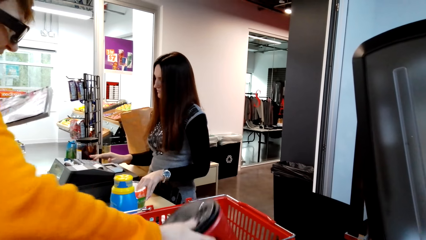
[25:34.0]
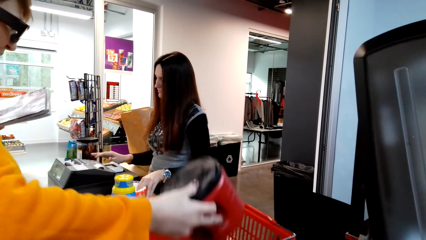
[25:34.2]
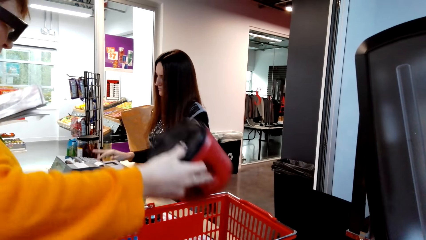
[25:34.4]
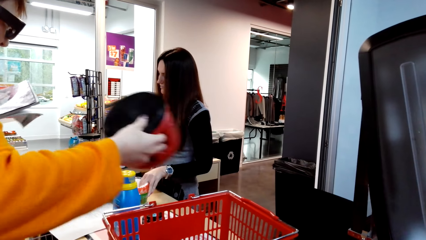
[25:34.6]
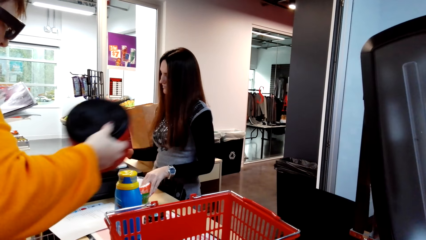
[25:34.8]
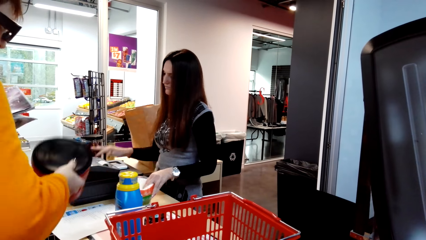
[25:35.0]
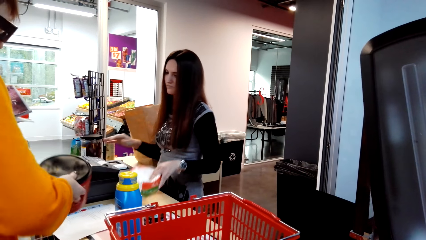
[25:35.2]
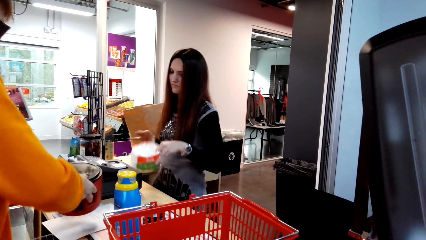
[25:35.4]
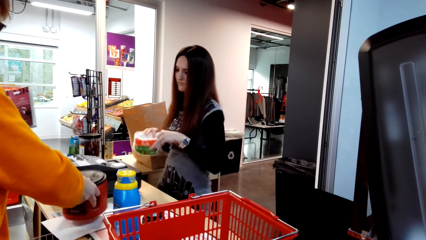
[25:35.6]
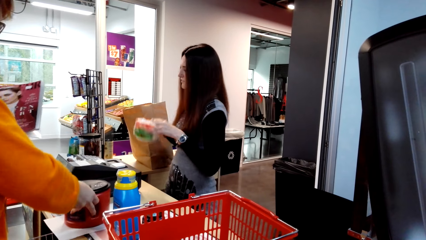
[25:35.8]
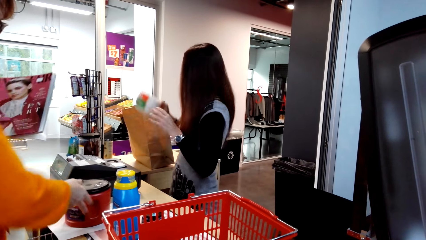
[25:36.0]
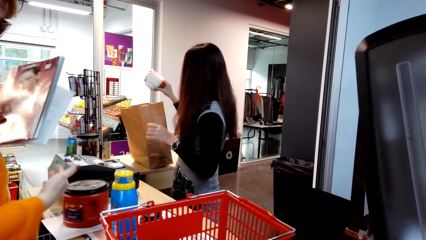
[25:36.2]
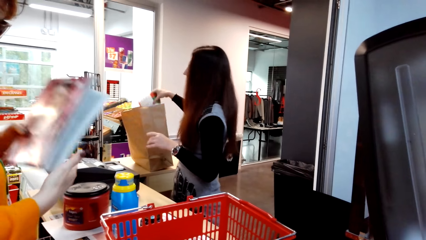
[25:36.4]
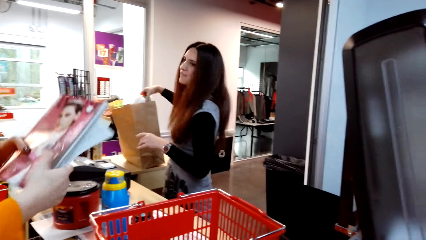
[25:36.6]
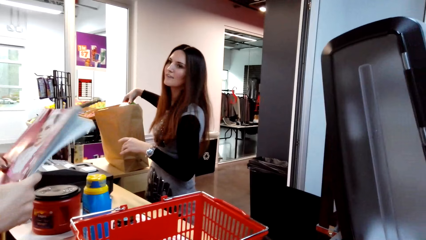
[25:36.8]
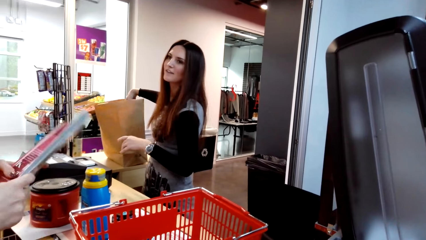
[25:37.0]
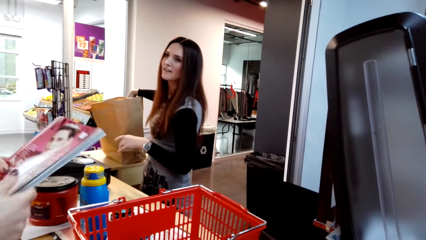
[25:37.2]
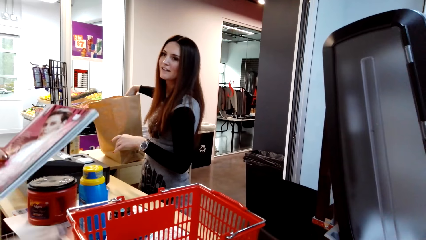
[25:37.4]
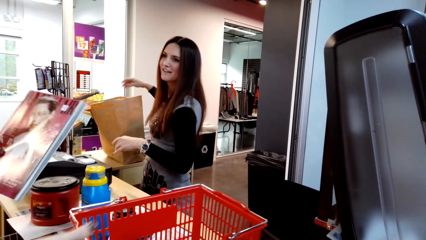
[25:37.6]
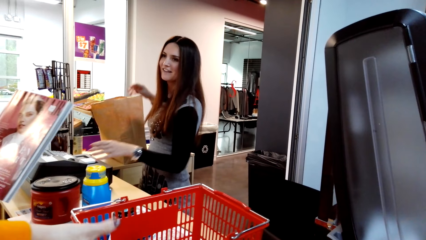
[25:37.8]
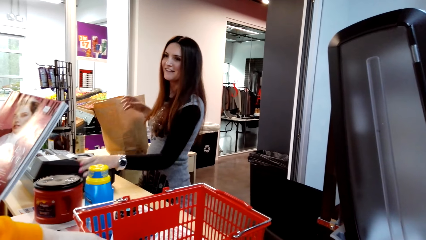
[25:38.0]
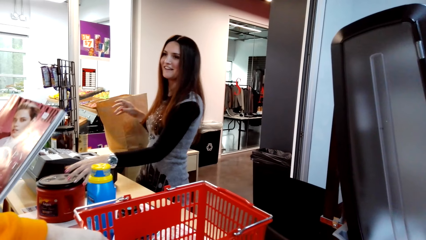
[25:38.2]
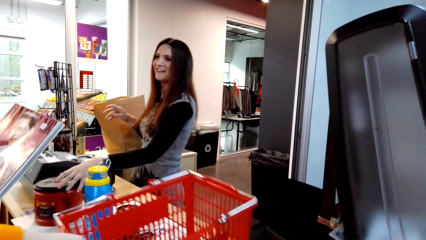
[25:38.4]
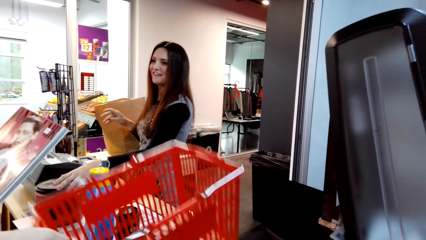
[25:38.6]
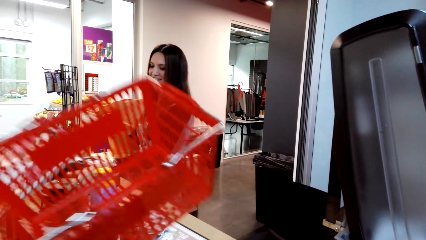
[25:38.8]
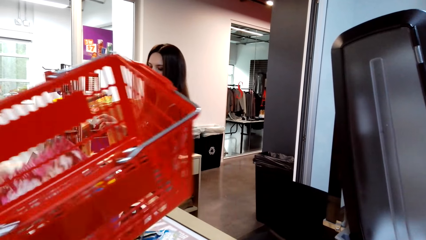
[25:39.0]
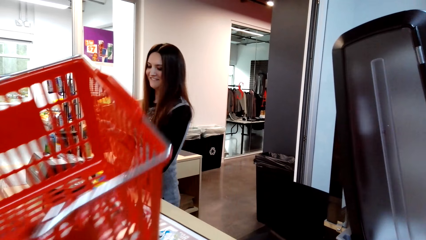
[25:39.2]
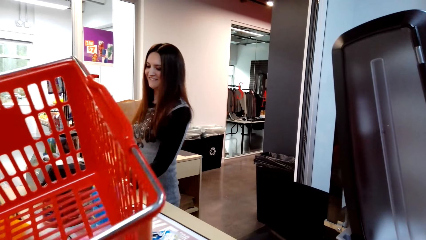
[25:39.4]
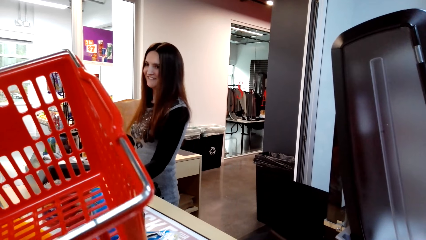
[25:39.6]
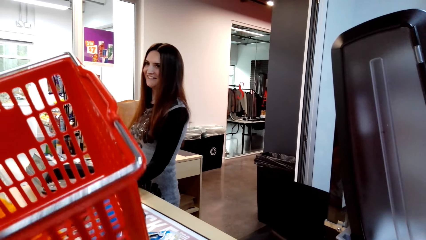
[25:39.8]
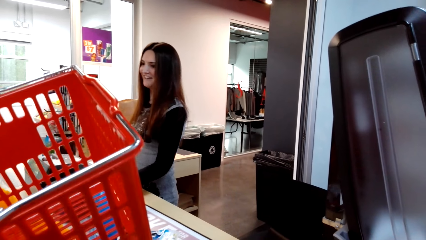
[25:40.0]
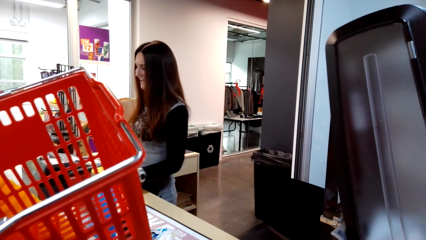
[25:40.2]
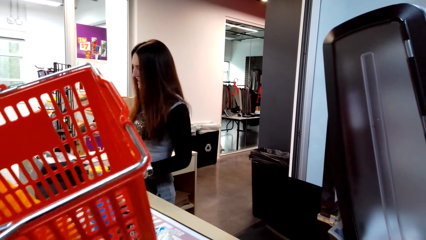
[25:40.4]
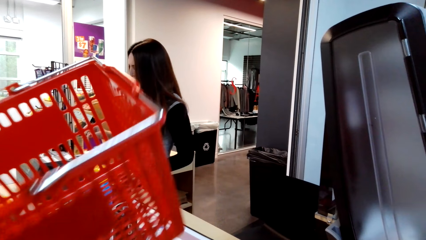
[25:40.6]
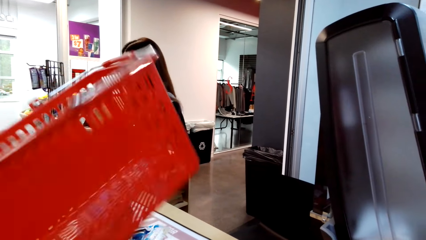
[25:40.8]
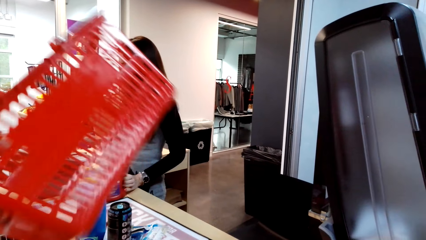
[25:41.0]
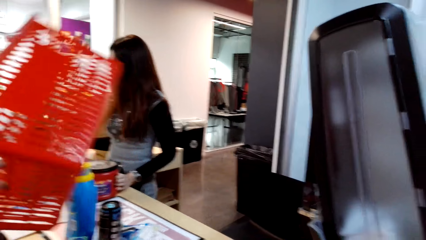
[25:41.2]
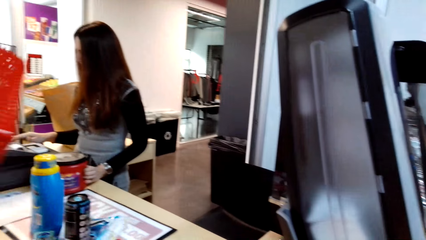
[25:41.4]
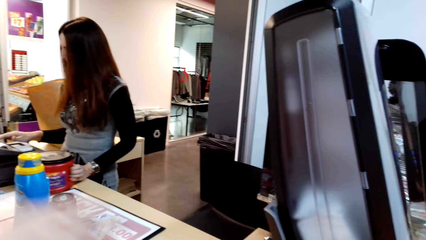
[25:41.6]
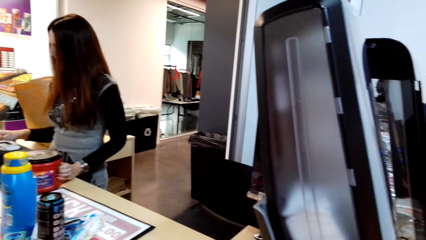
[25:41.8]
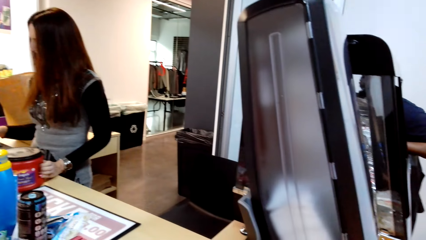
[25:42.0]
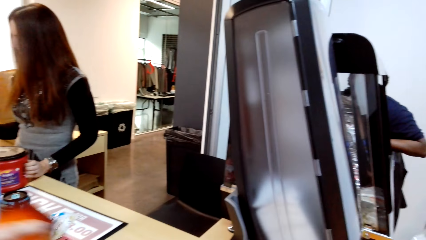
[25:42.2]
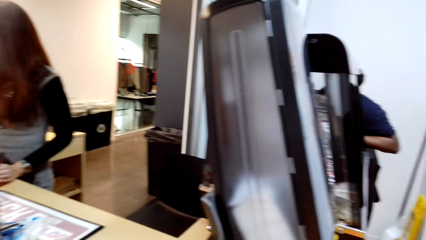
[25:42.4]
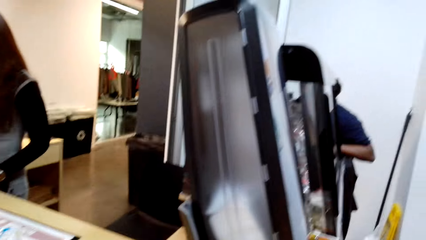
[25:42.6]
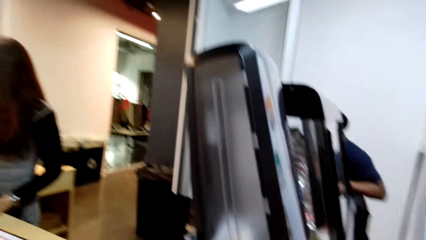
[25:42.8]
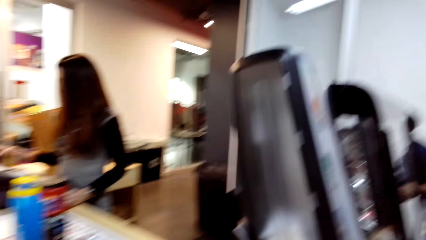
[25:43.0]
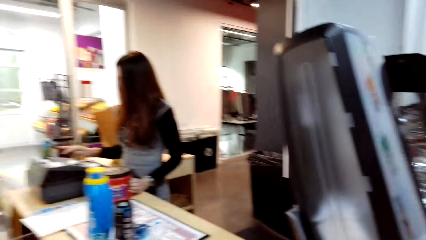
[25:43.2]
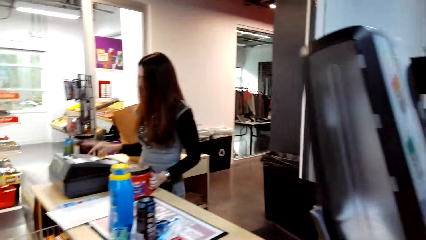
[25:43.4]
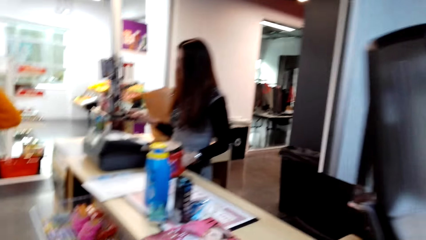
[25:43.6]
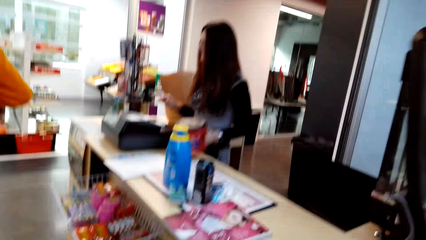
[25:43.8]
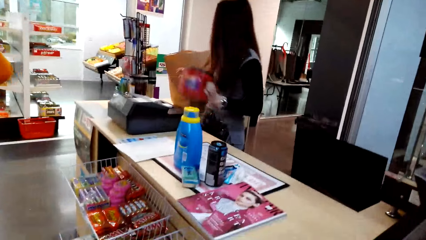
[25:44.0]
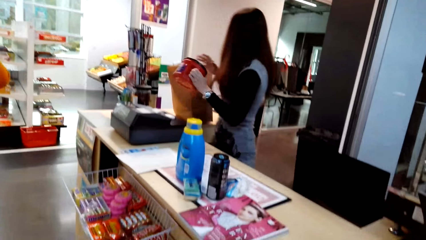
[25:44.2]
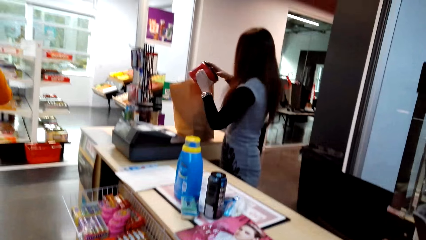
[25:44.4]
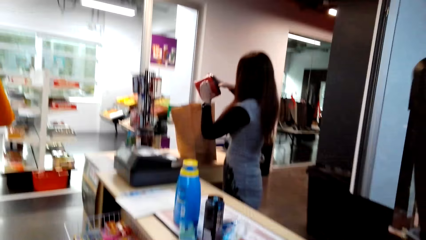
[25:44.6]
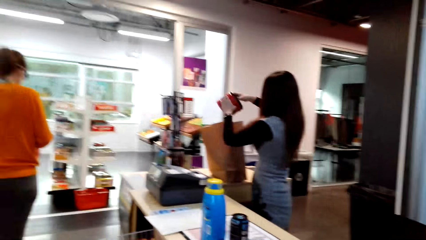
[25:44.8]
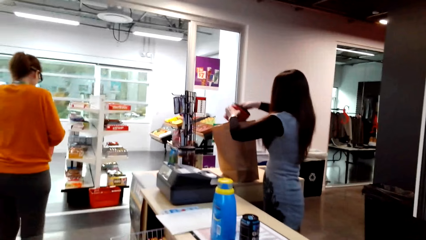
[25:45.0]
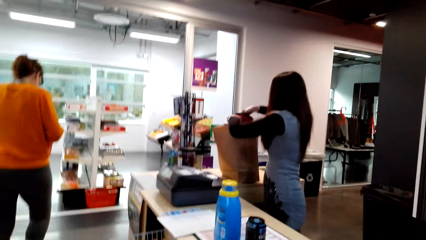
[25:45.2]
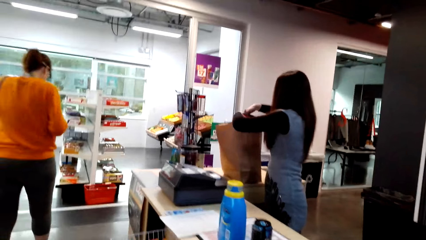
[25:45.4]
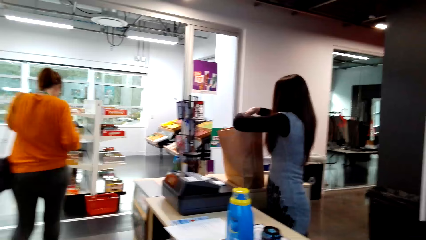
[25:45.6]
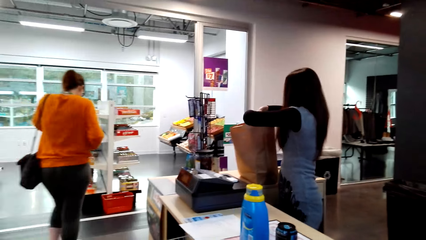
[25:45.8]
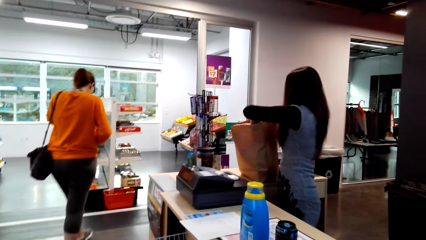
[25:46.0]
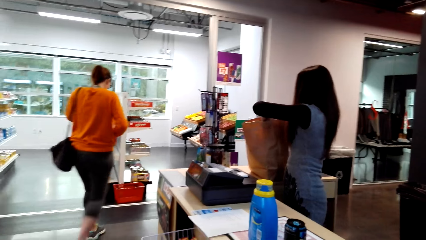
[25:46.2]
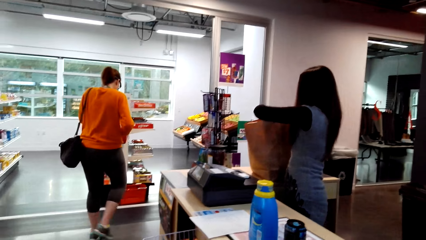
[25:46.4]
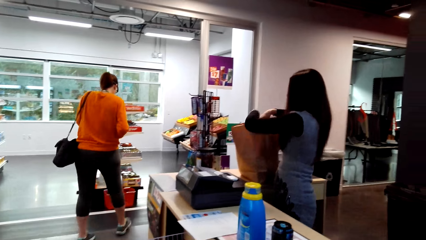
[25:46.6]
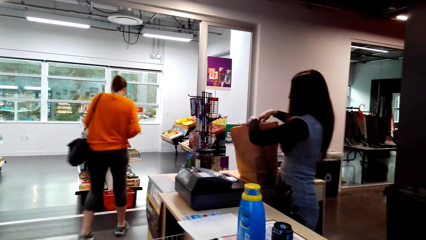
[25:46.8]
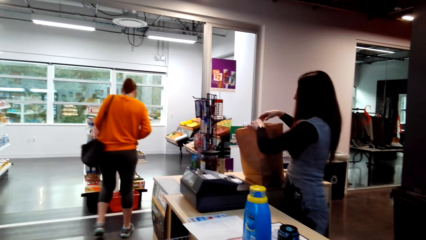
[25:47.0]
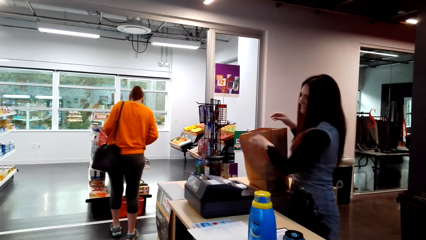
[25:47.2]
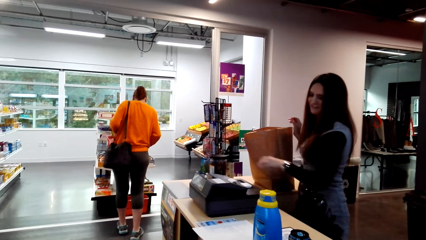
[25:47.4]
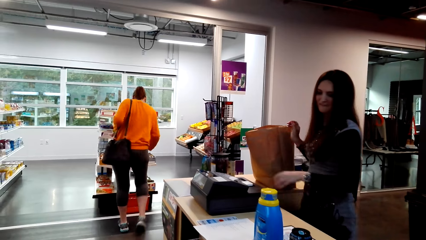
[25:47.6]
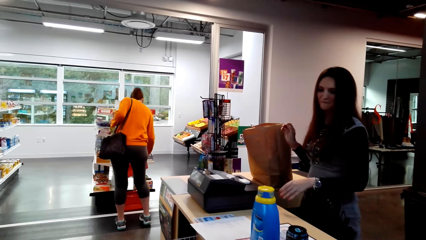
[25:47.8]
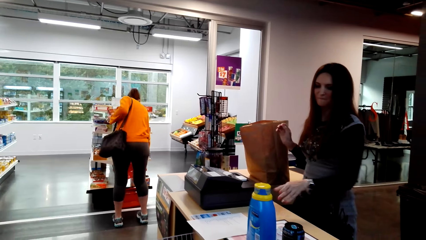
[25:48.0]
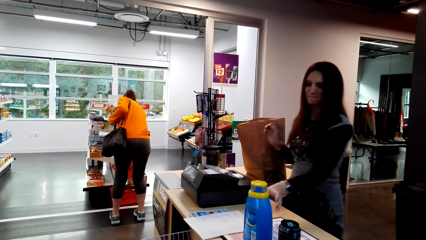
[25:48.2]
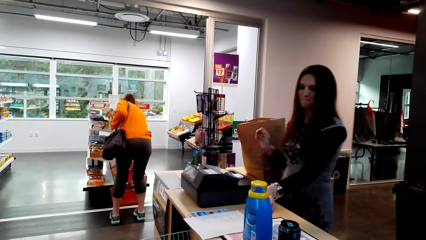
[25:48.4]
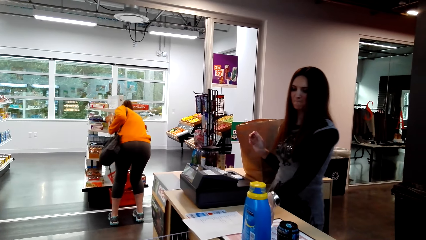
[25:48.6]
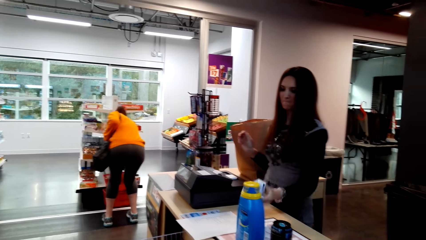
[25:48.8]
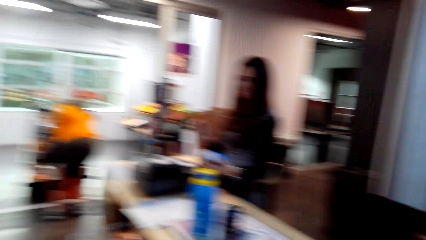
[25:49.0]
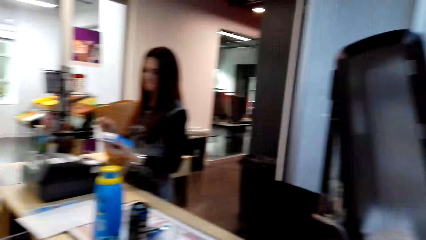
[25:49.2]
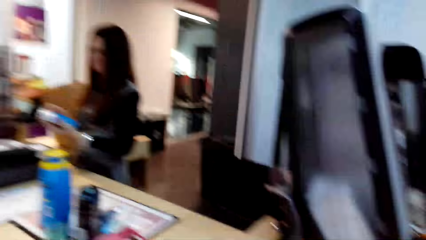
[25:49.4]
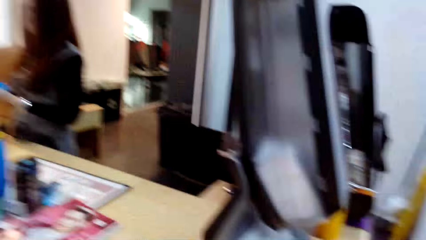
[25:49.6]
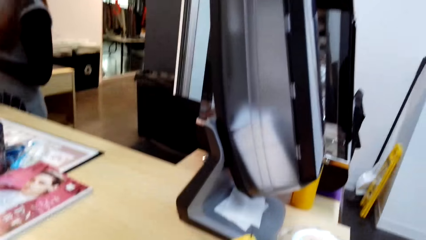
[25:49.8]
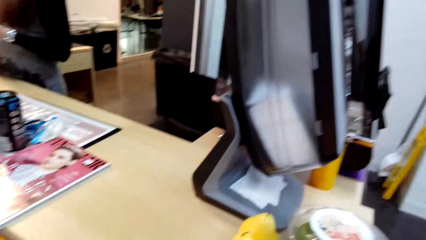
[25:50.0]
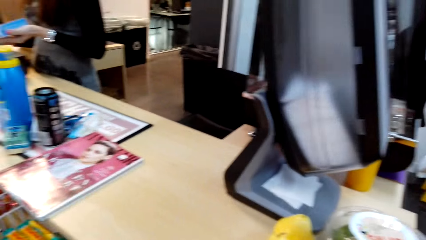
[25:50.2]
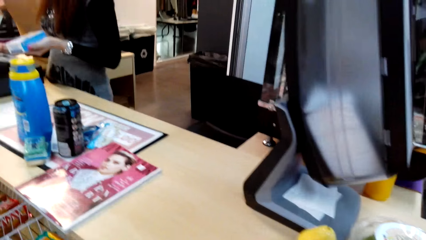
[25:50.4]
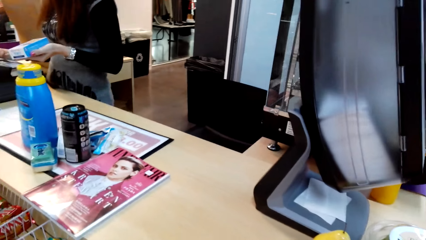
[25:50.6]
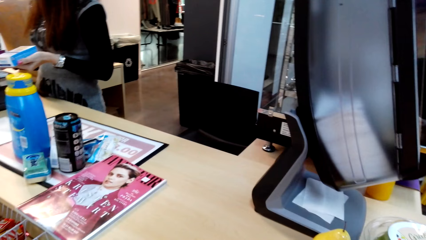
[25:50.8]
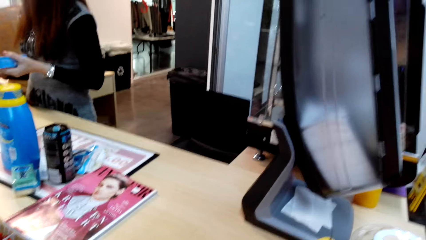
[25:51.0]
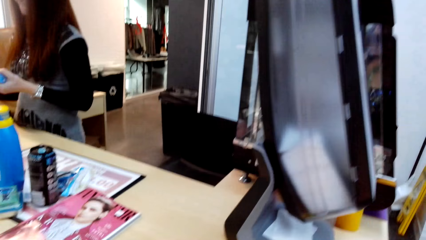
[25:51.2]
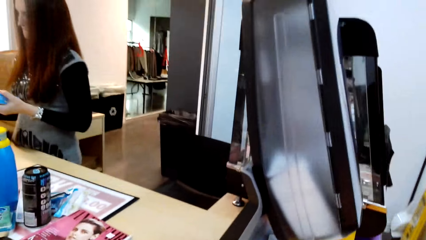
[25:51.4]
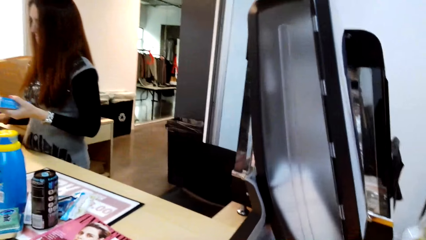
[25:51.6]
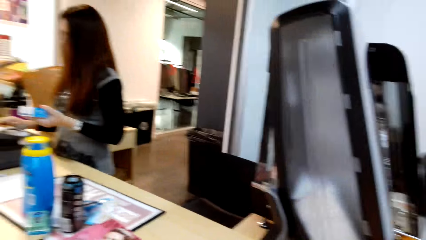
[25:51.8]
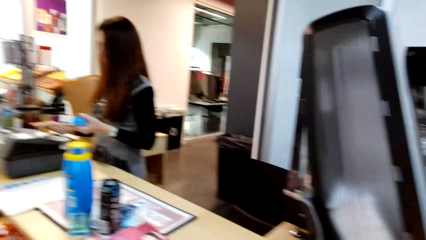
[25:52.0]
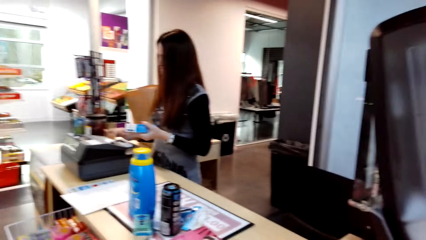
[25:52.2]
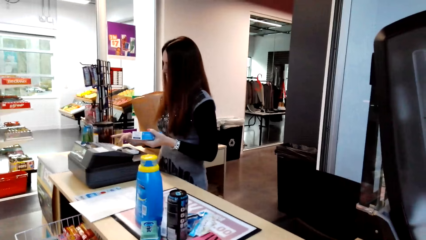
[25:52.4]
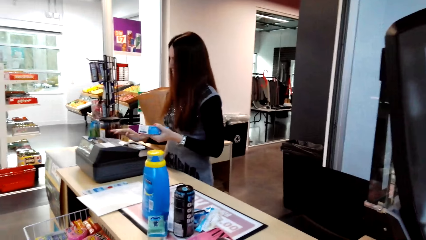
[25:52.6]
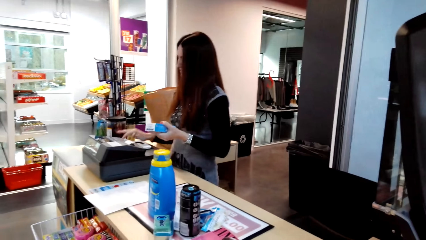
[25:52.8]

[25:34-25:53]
A woman picks something in the shopping basket. The woman puts something on the table. Another woman puts something in the paper bag. The first woman picks the shopping basket on the table. The other woman stands on the floor. The other woman picks something on the table. The first woman walks on the floor. The other woman puts something in the paper bag. The first woman puts the shopping basket on the floor. The other woman picks something on the table. The camera wearer stands on the floor.
